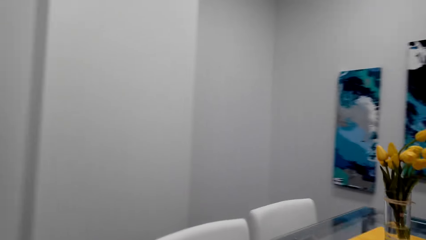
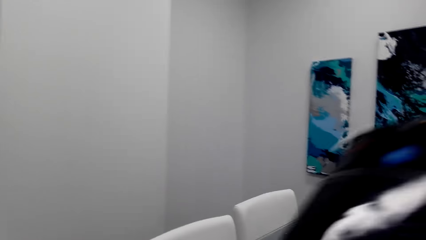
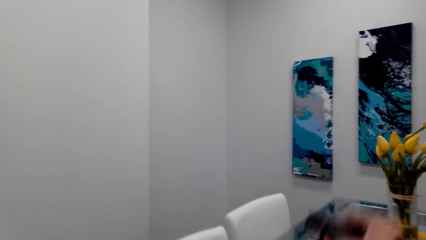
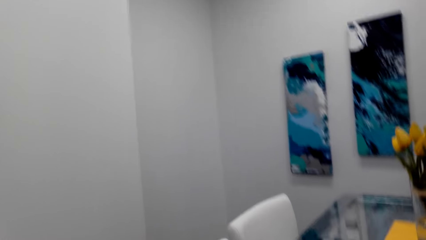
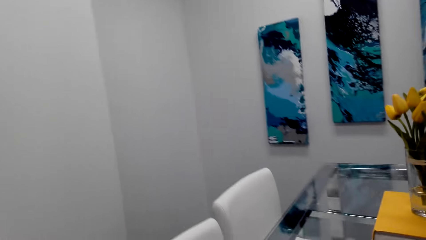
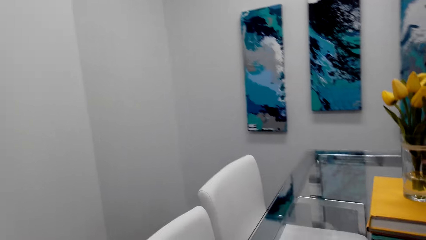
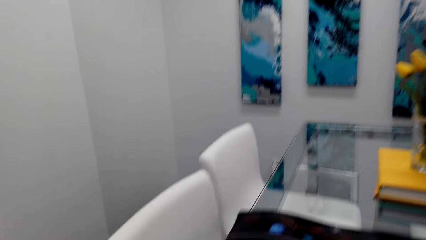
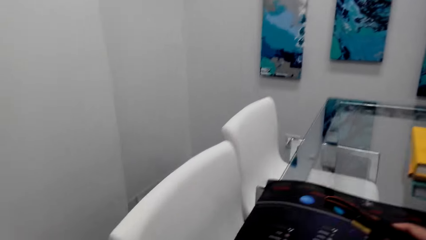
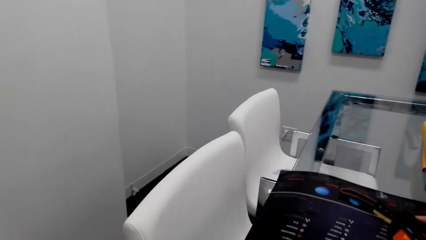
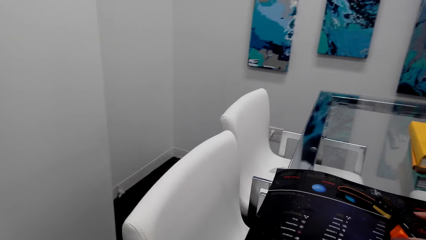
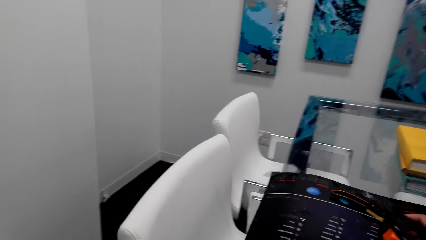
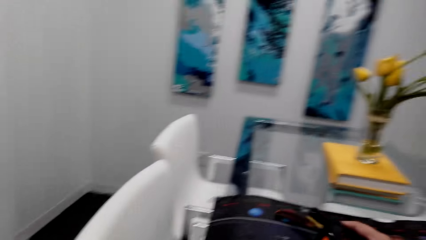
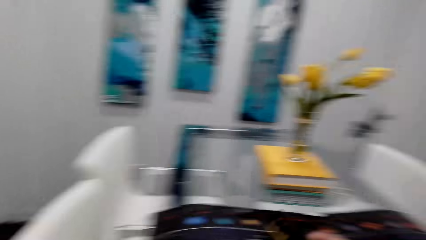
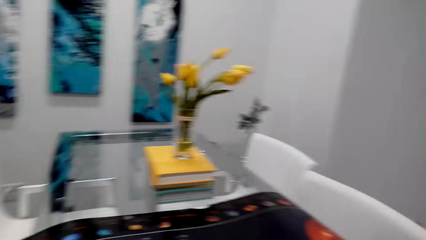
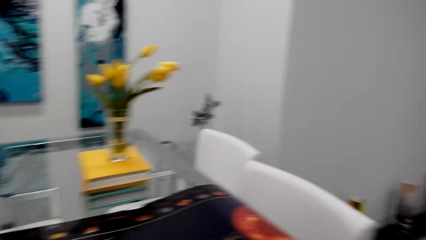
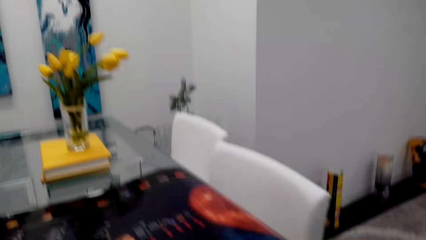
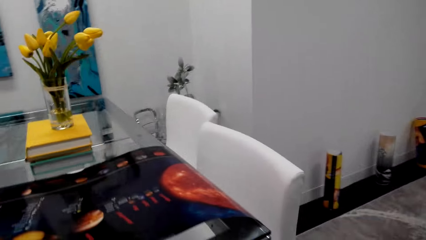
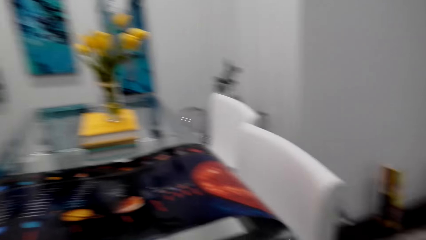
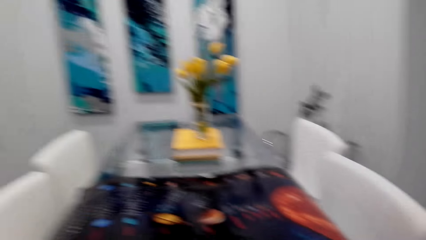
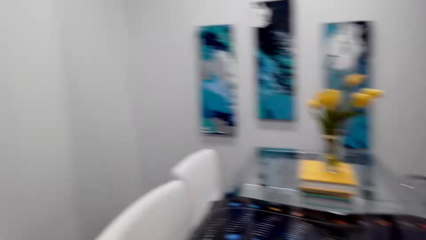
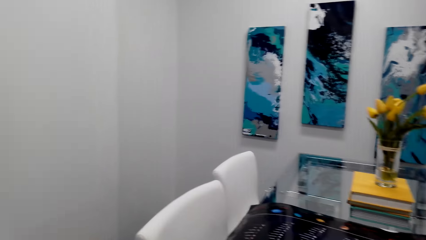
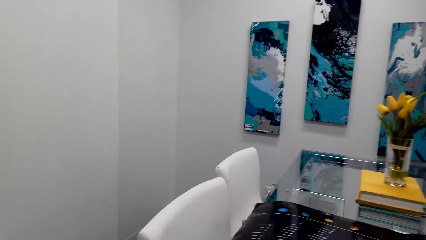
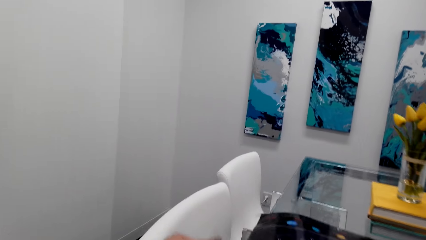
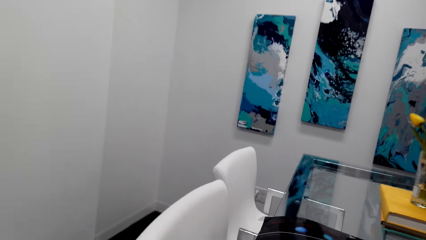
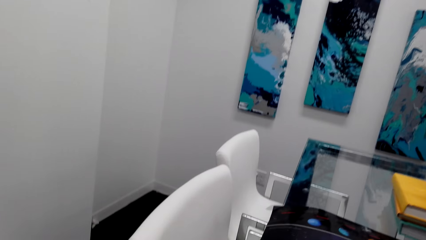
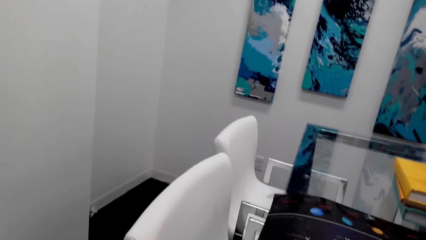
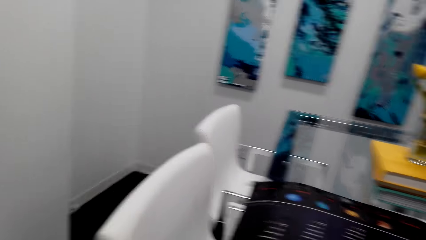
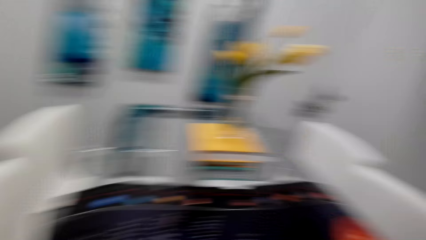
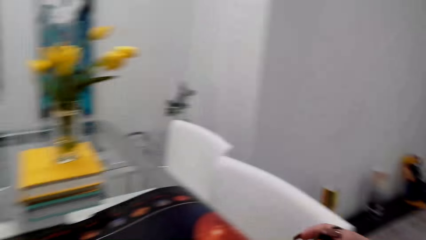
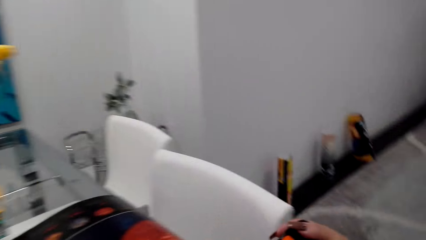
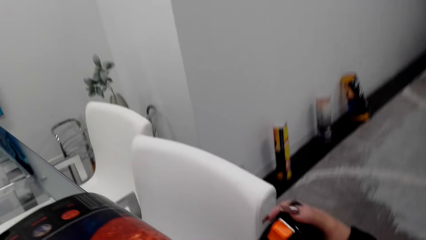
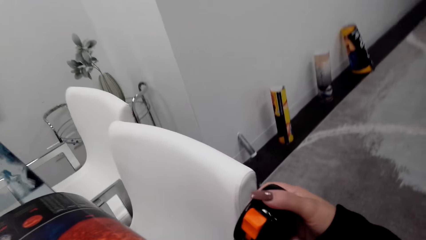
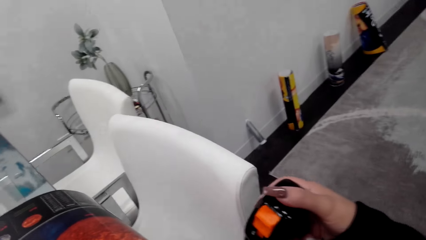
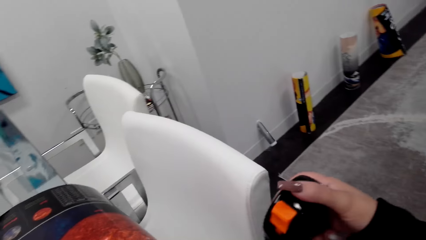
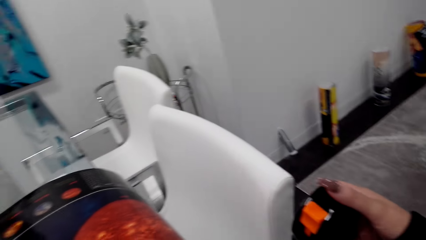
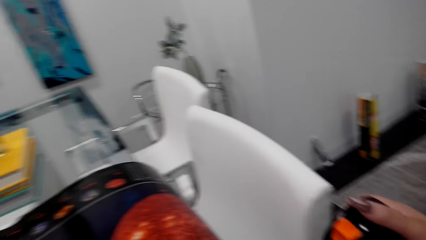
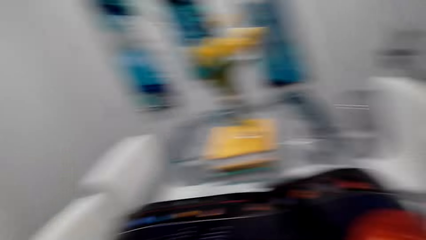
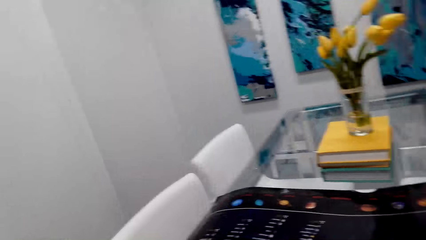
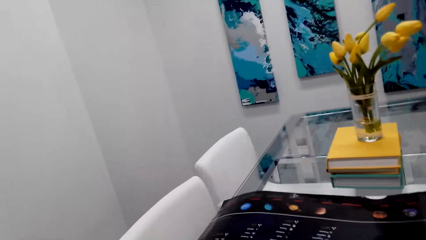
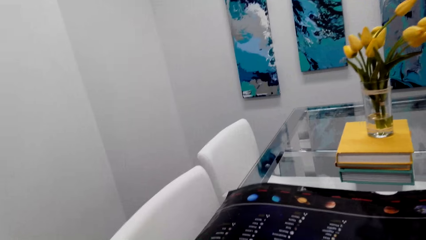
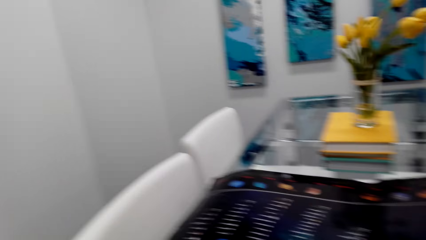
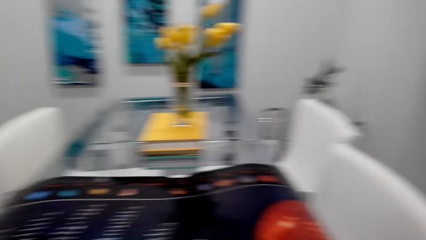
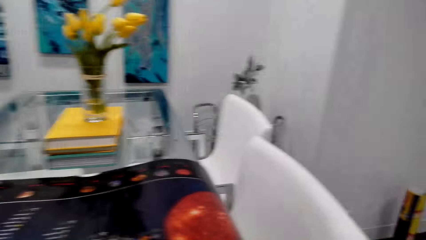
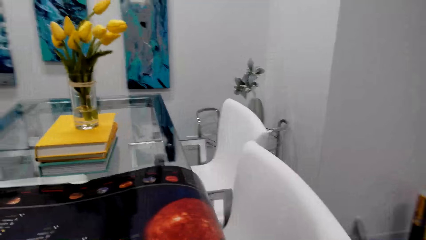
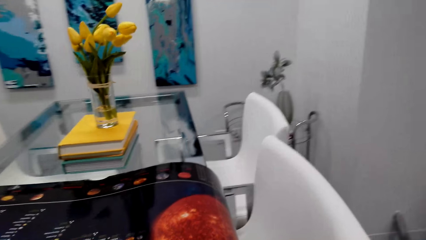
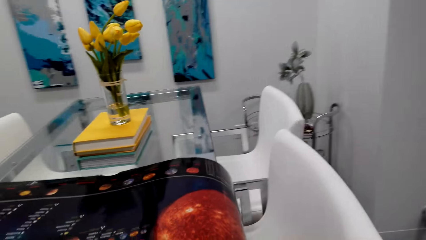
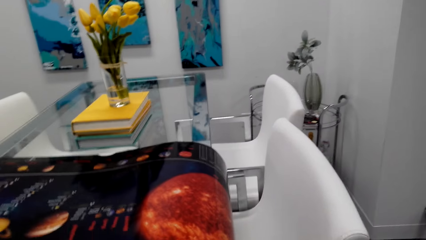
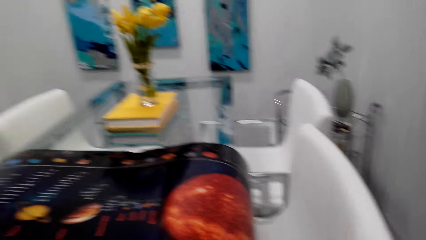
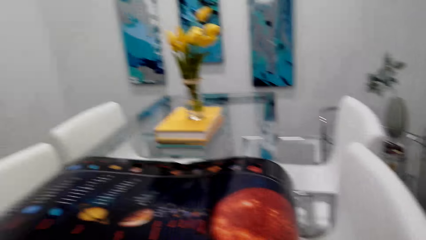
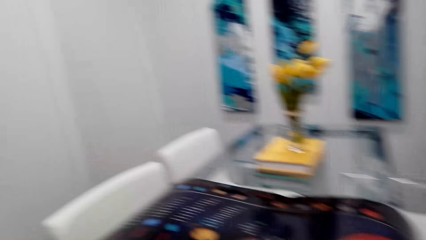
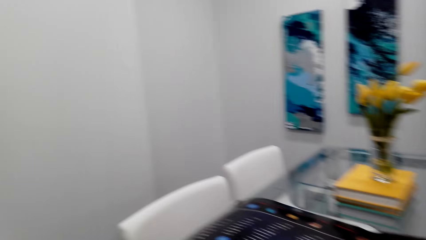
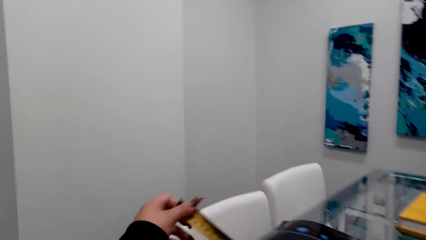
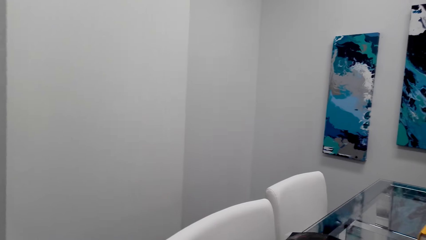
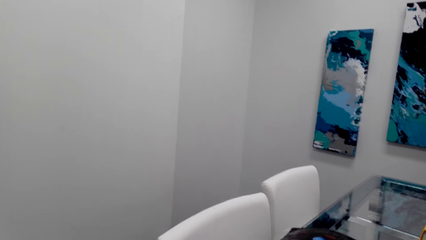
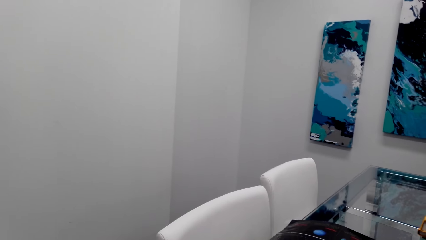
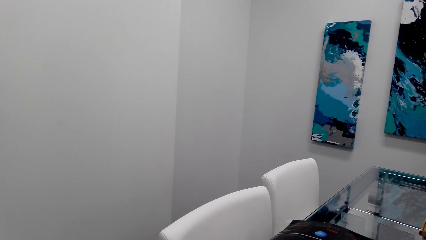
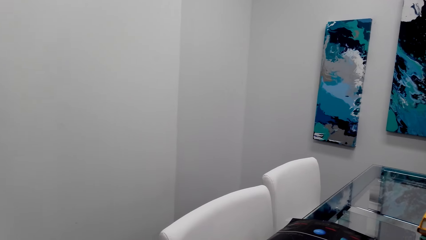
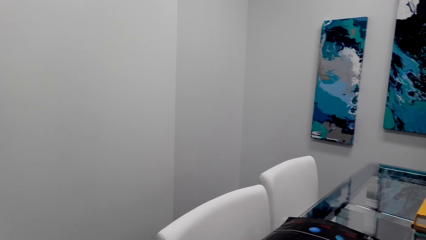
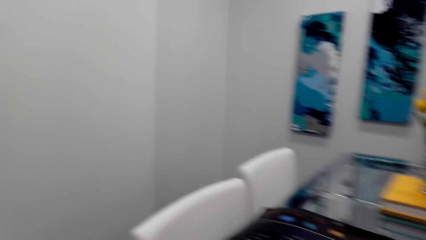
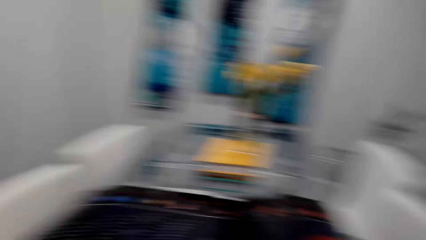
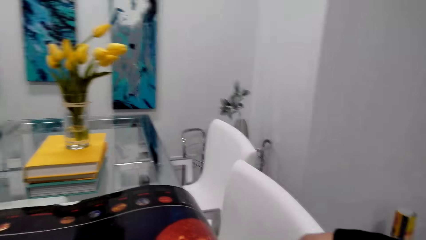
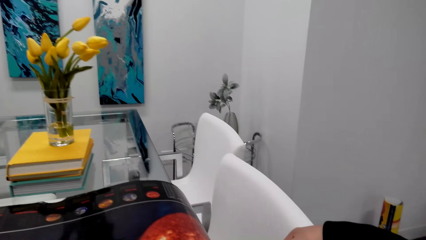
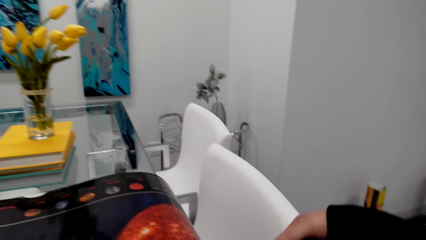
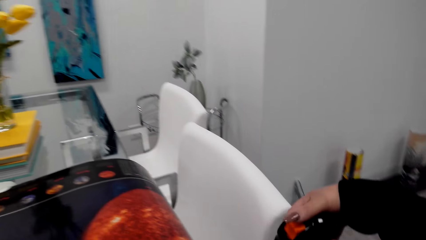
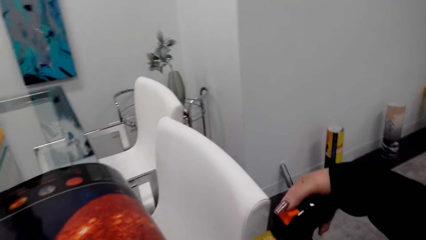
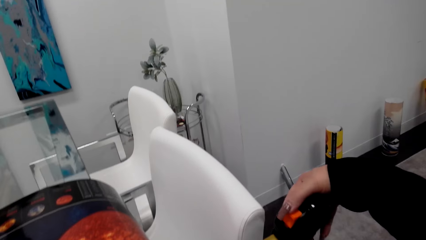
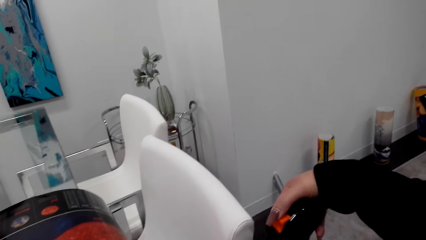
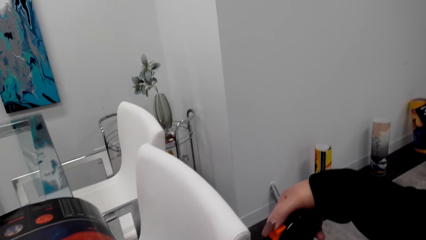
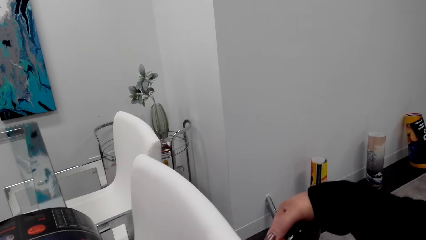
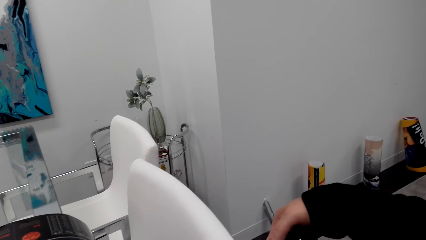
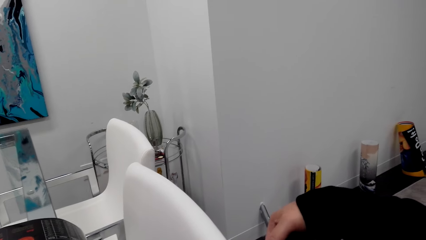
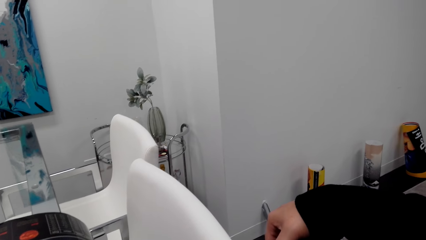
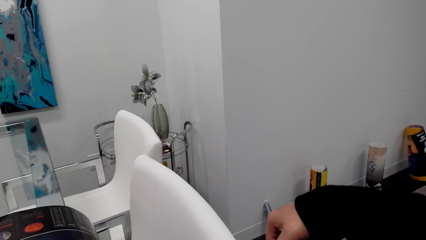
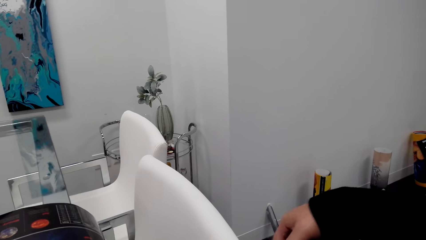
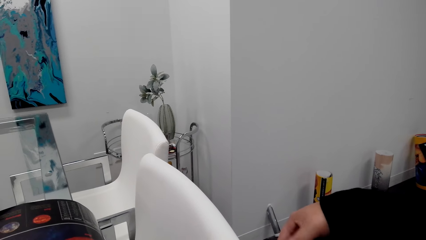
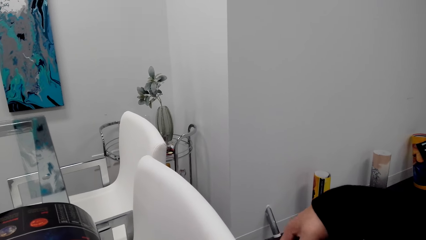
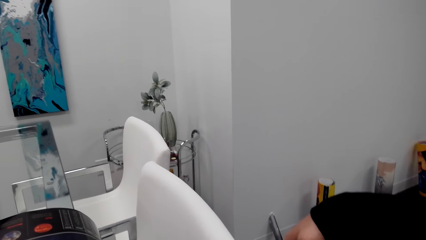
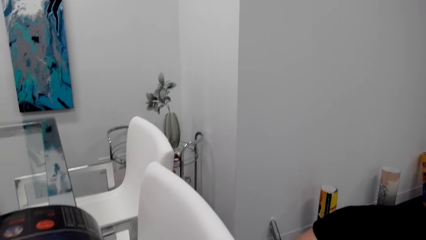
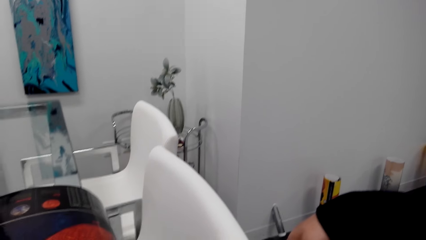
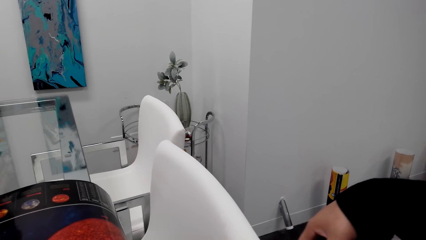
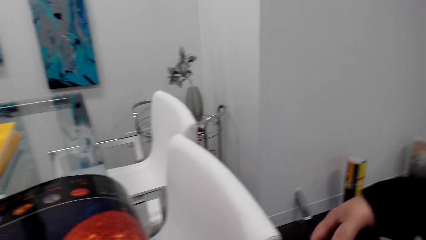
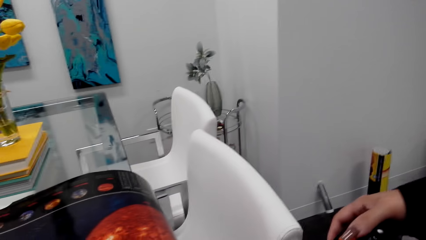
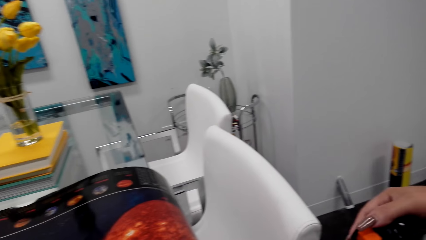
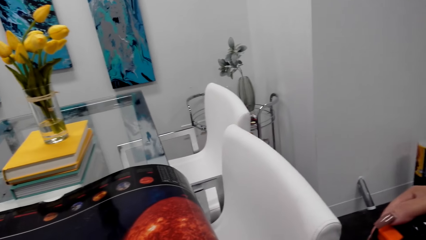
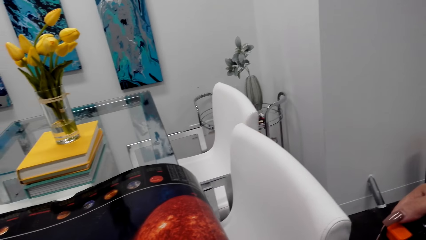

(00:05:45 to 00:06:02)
The camera wearer puts the decoration on the table. They measure the decoration with a tape measure.
